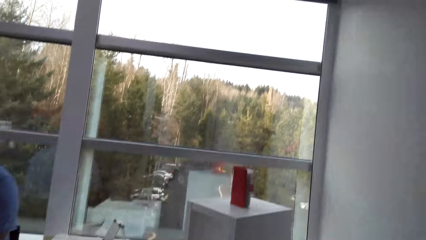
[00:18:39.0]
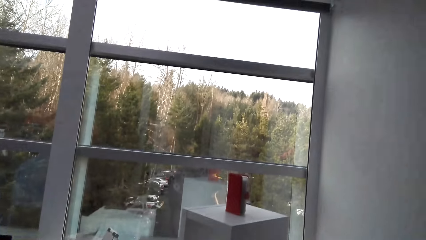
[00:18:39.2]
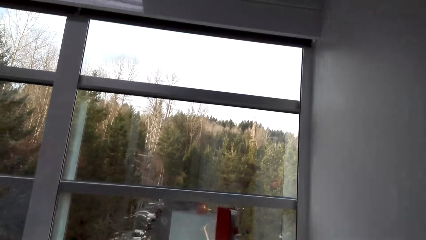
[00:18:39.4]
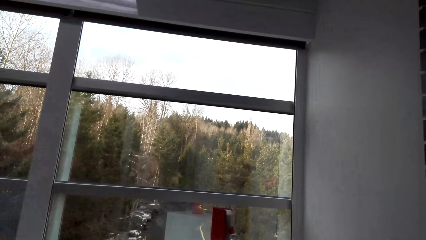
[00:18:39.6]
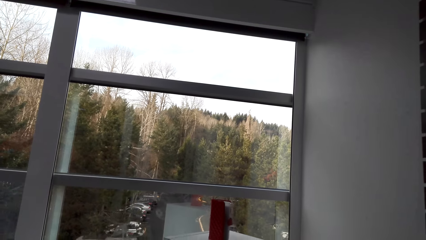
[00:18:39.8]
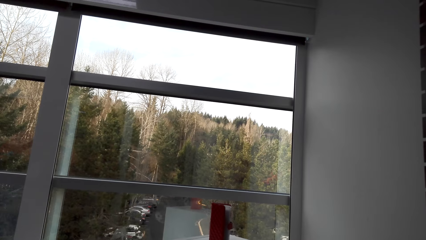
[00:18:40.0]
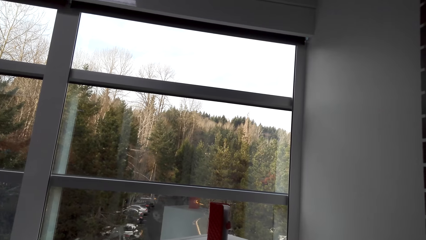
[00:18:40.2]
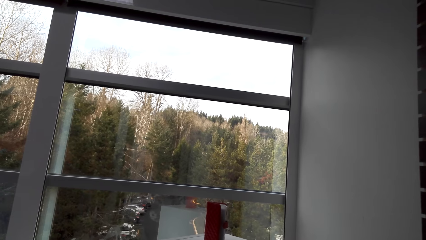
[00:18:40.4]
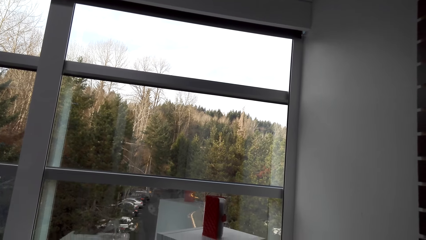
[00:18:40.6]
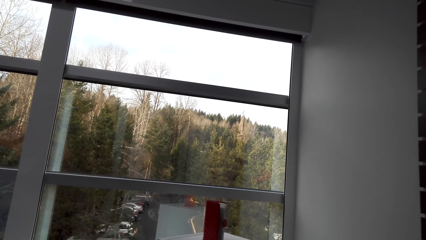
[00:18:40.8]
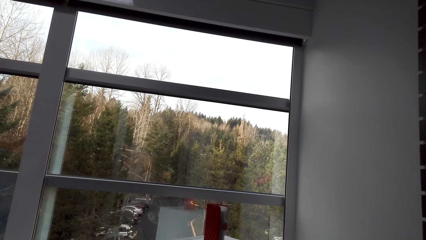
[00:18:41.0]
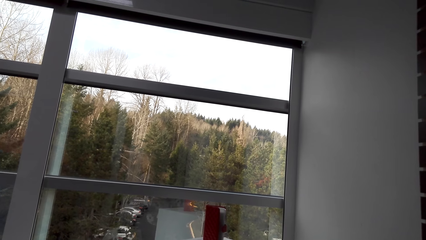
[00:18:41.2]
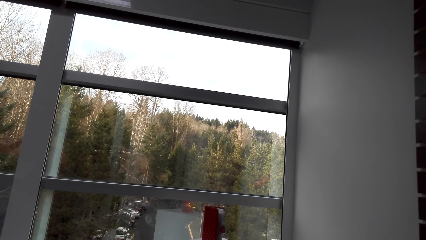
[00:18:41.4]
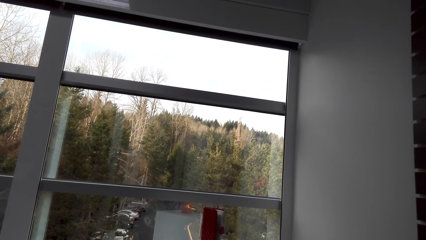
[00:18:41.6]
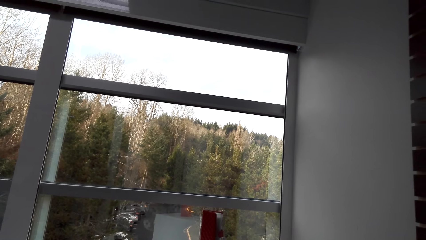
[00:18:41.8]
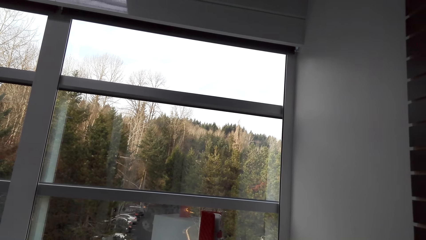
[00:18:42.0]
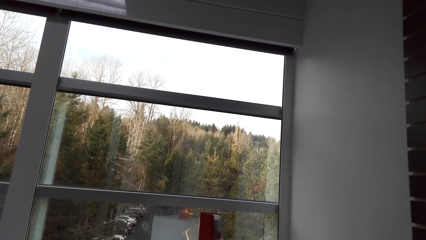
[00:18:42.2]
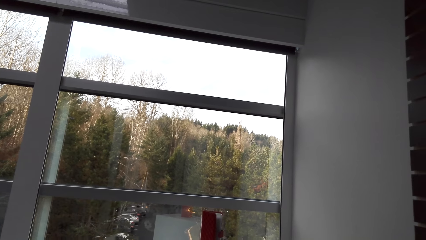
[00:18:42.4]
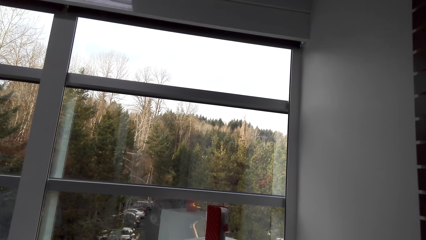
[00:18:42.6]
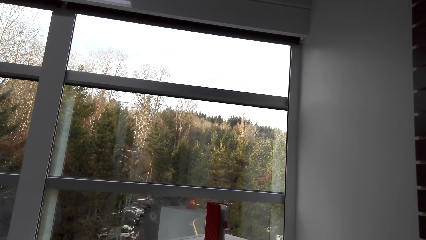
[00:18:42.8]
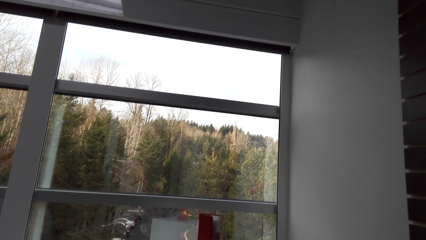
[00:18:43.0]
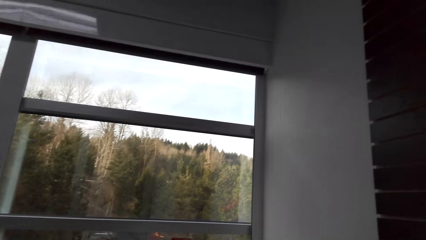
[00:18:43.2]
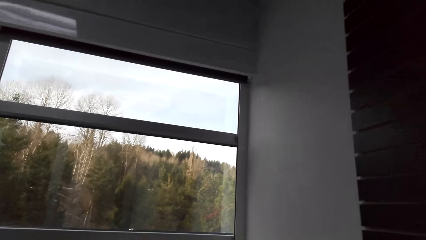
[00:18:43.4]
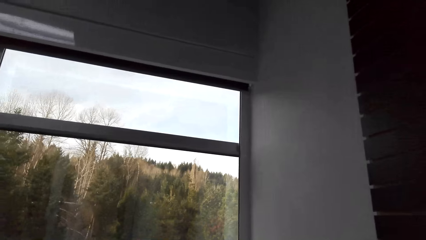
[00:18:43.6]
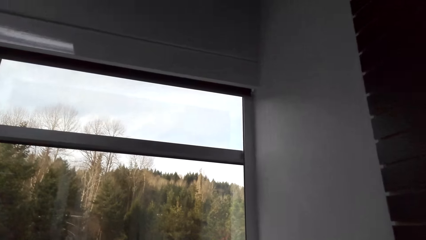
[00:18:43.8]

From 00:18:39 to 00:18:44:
The camera wearer looks at the phone.

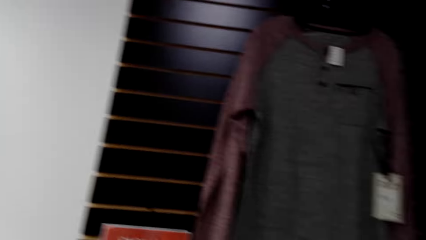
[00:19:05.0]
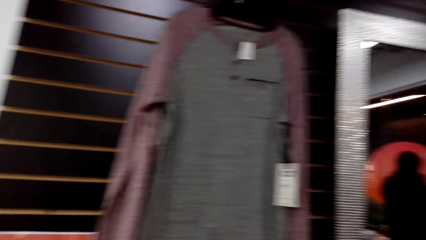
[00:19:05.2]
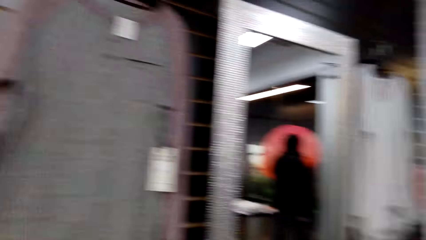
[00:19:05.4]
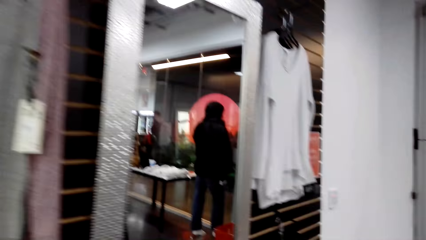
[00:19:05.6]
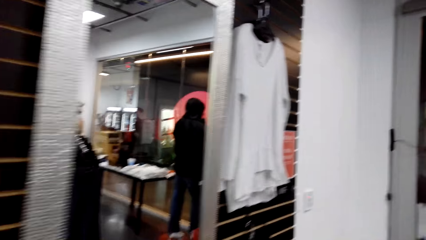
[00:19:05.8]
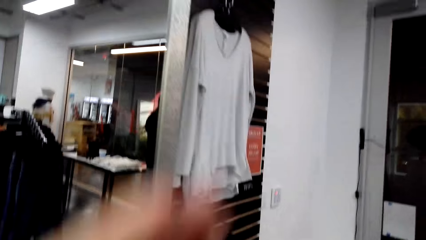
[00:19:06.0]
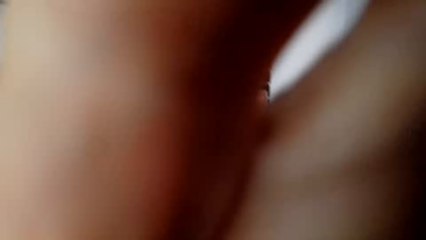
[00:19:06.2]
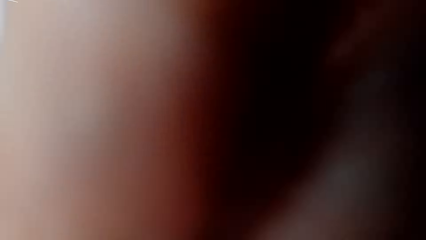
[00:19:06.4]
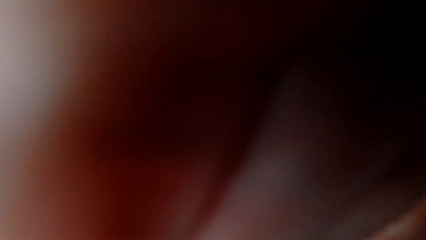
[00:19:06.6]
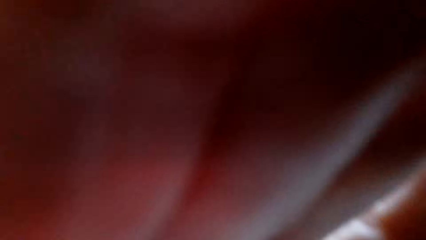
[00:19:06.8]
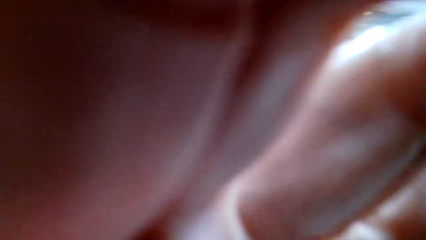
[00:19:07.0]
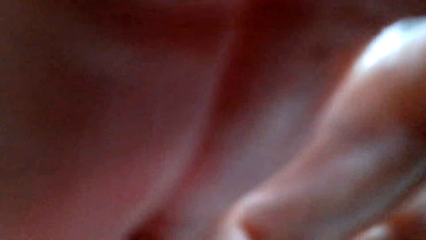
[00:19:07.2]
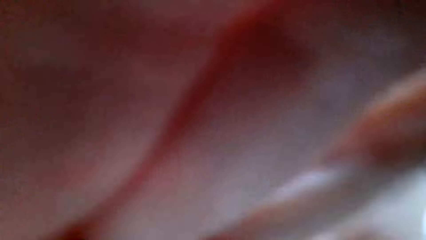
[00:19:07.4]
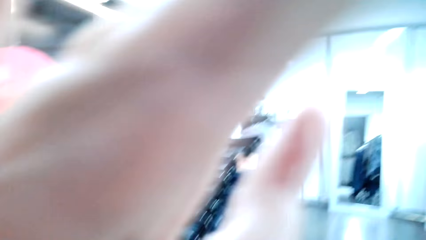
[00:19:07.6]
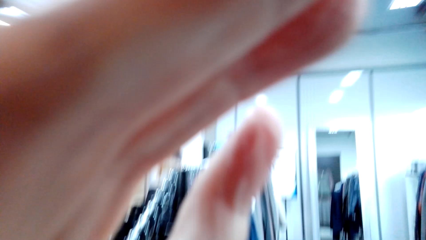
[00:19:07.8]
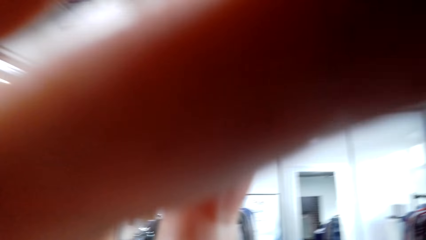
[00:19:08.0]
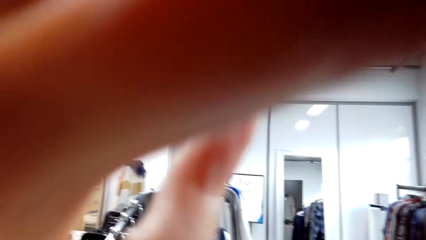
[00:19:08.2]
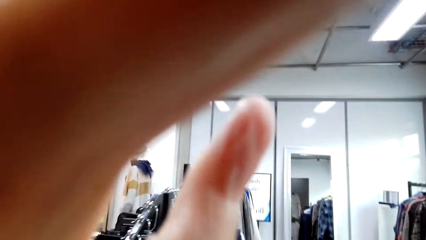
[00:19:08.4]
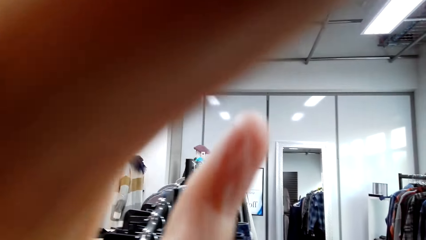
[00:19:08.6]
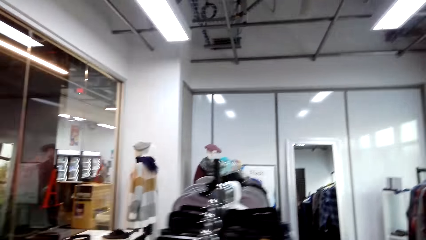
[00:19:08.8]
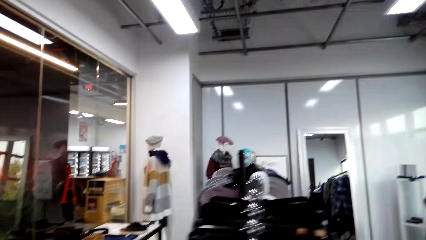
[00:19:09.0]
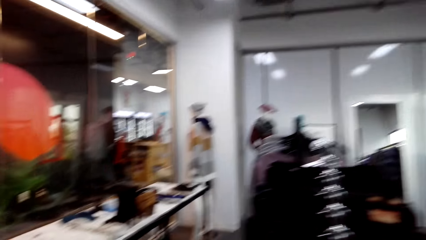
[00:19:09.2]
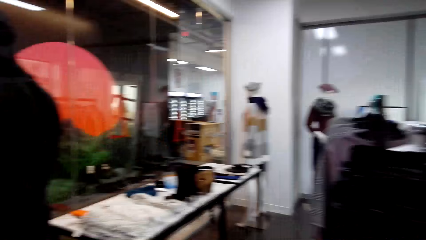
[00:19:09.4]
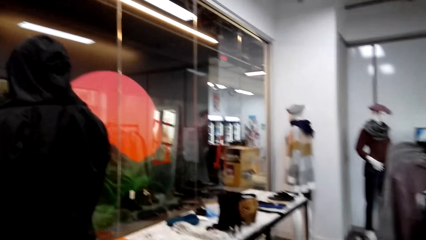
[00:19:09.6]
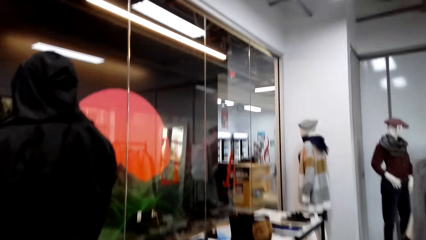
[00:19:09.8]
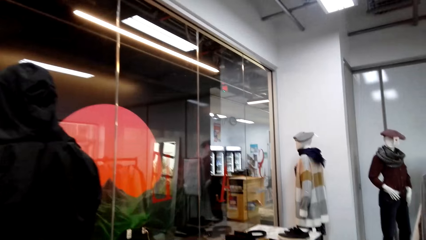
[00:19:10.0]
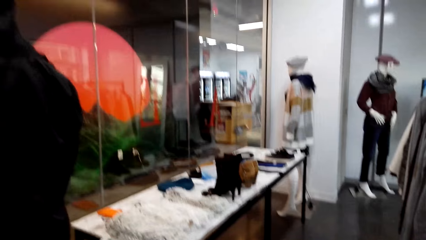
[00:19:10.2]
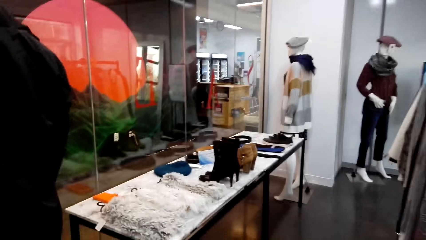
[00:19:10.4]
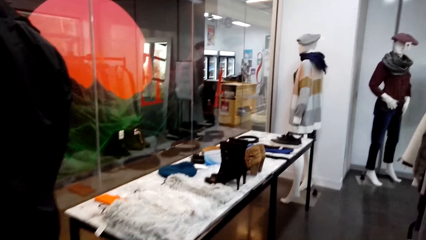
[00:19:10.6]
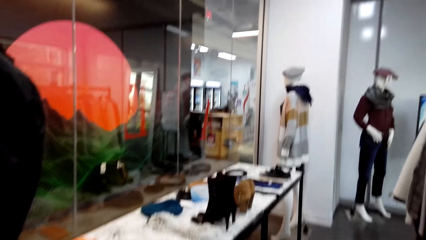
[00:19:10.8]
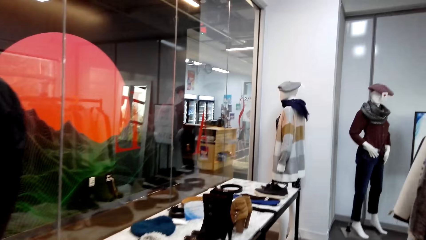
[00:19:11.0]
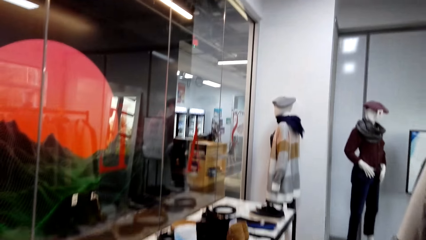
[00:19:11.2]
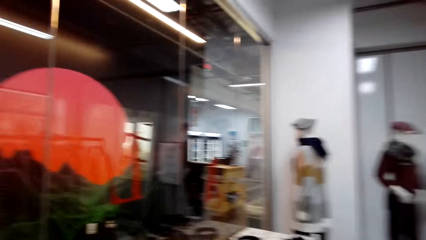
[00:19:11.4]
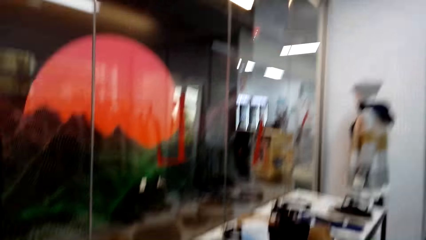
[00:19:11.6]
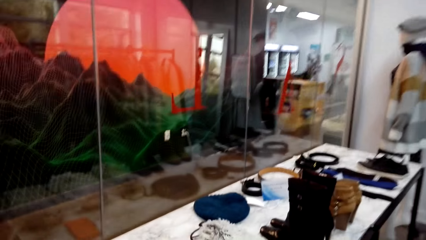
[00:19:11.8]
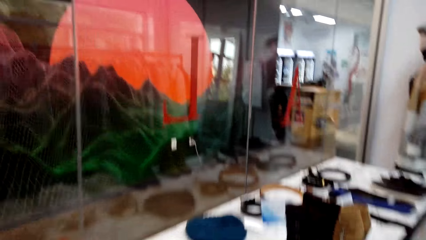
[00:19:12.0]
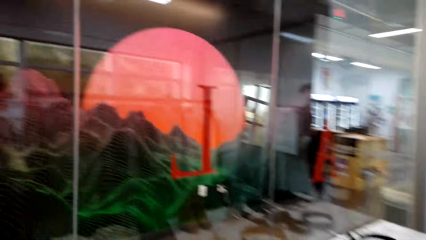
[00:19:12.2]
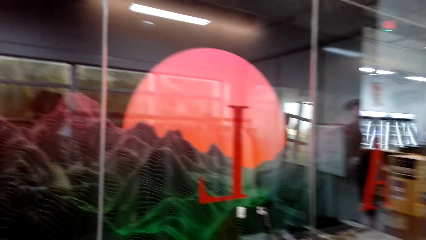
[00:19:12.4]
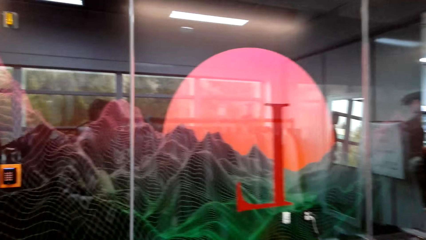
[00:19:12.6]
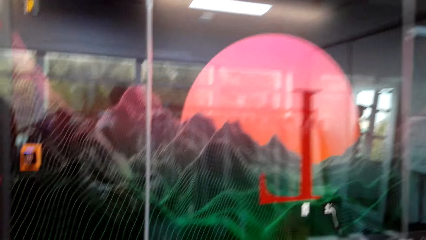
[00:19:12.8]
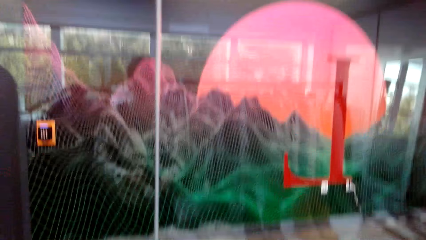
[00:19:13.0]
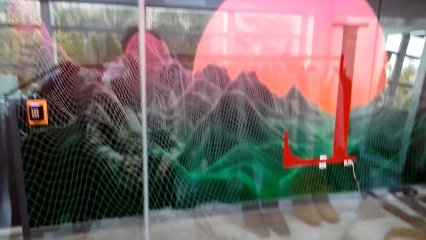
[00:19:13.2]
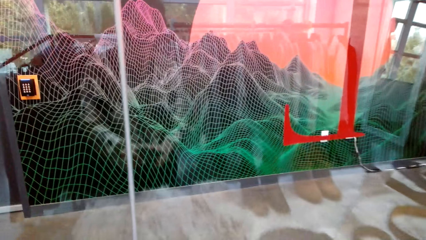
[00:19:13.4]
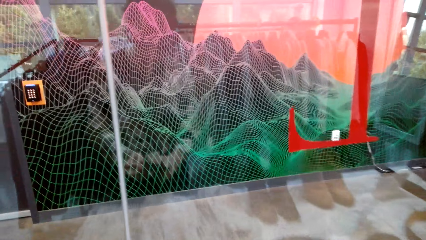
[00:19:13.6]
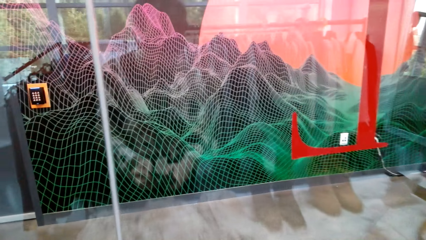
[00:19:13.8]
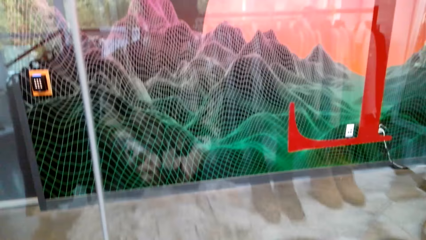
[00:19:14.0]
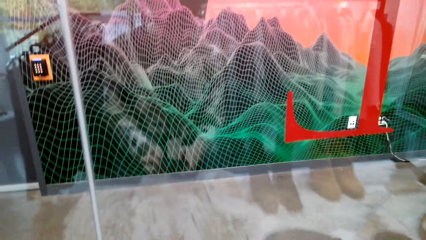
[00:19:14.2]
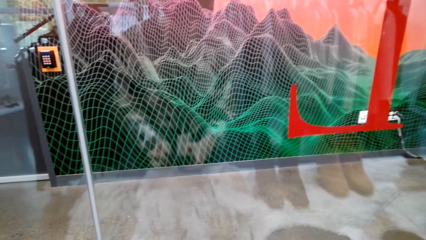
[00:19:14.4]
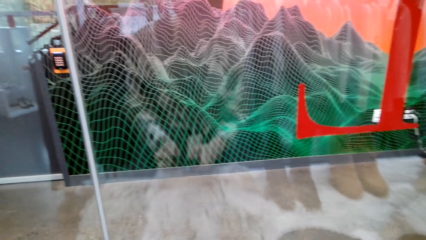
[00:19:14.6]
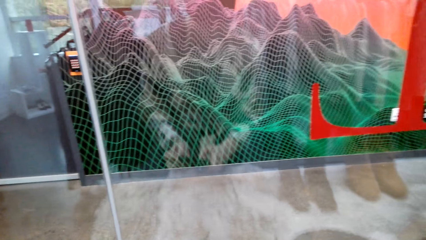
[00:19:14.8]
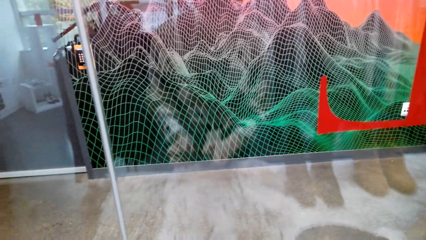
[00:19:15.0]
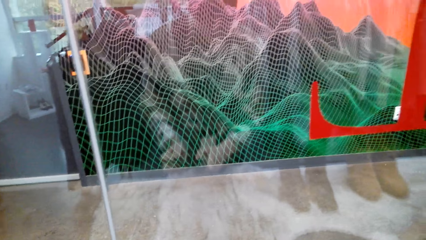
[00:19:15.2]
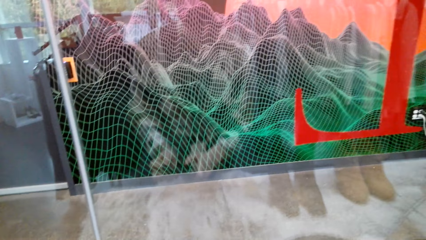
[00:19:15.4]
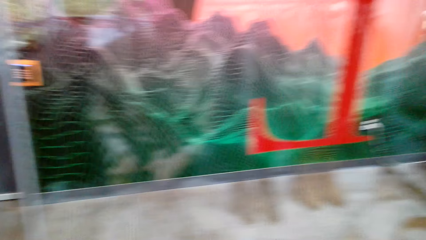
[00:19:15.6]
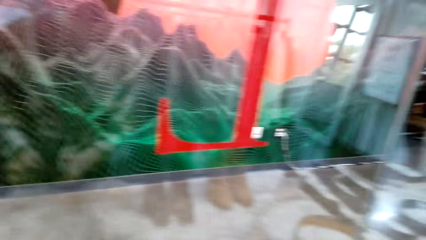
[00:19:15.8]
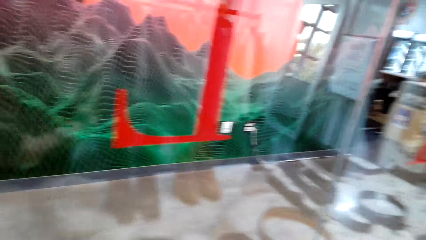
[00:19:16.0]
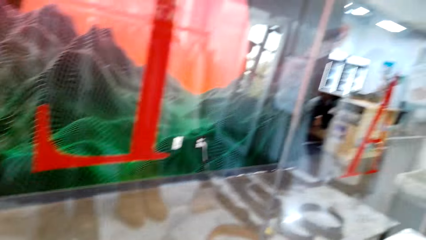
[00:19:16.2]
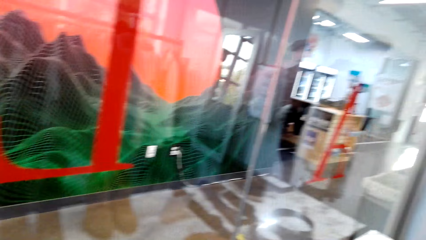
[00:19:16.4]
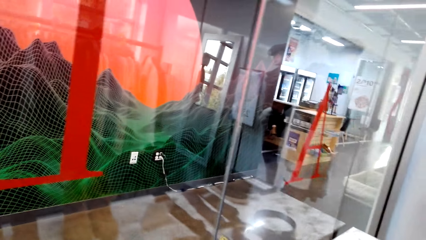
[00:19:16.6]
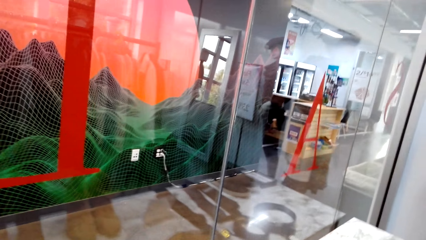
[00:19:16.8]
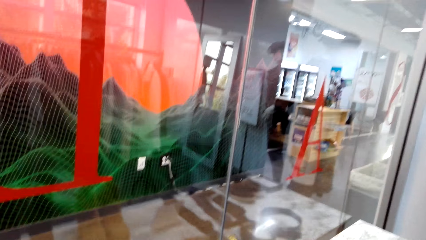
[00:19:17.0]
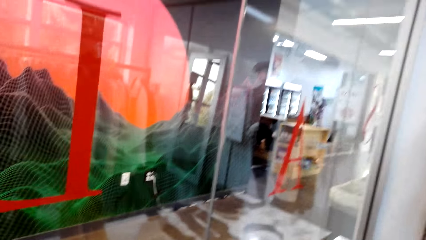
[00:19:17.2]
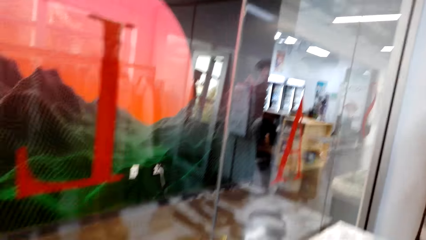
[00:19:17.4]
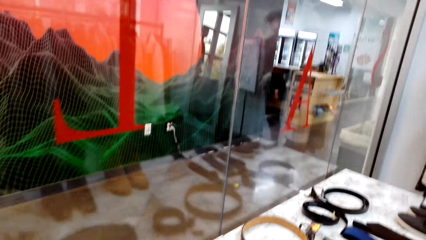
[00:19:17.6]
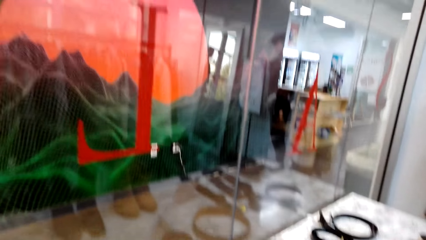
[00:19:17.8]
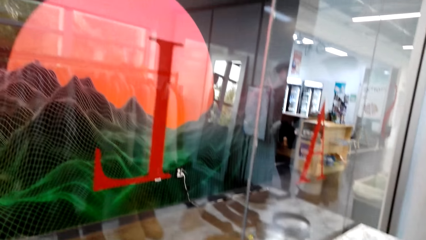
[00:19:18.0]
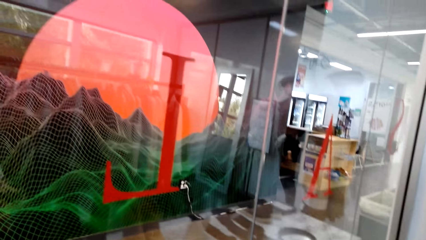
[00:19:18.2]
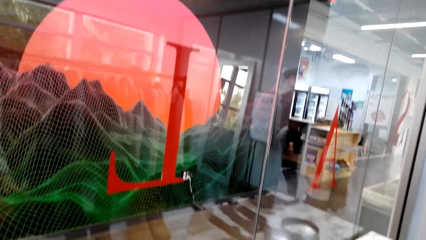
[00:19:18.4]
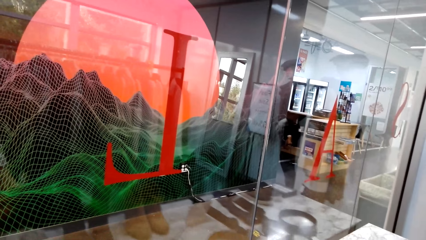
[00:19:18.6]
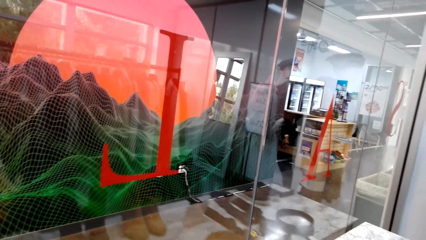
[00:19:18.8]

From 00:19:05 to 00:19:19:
The camera wearer walks around the clothes store. They set the camera. They walk across the store.
